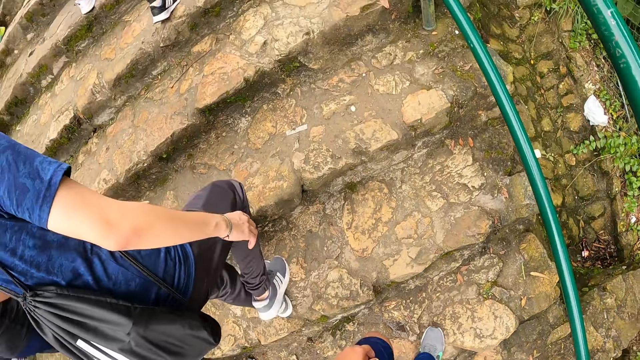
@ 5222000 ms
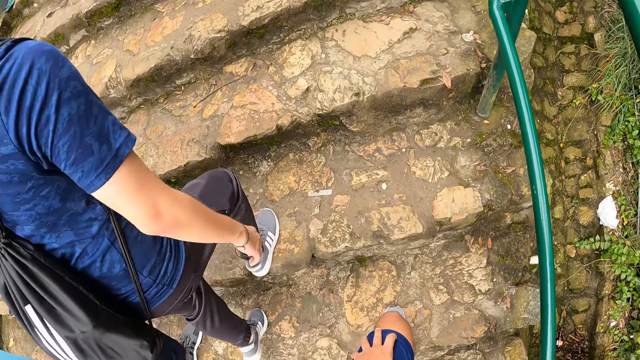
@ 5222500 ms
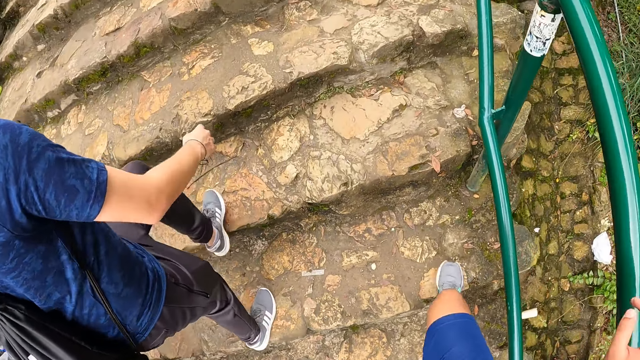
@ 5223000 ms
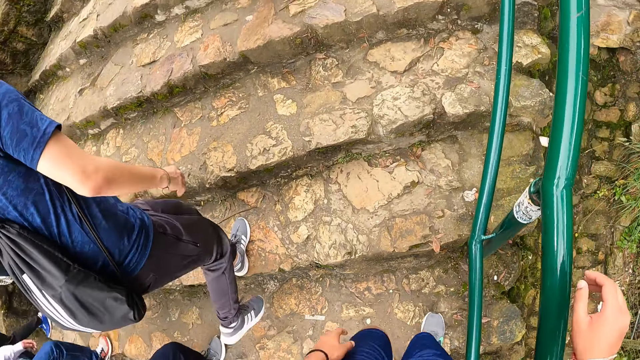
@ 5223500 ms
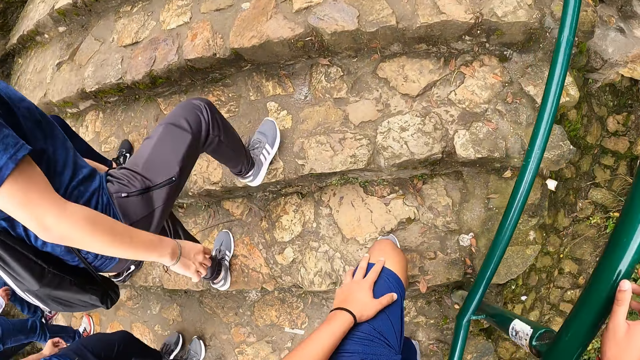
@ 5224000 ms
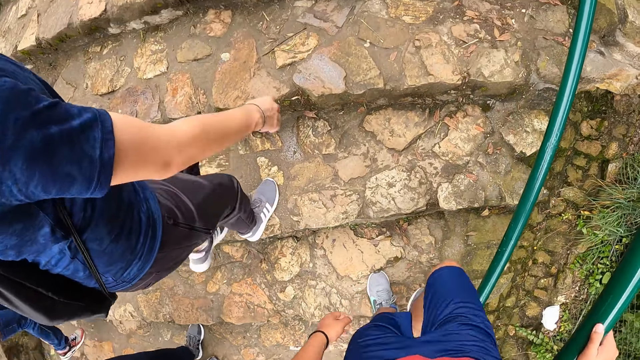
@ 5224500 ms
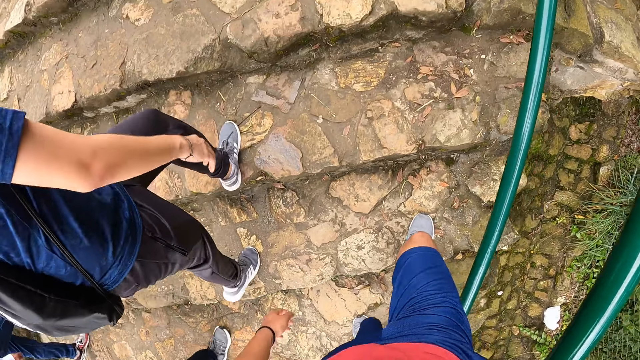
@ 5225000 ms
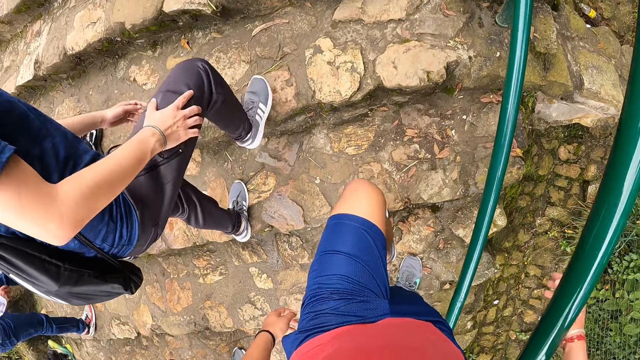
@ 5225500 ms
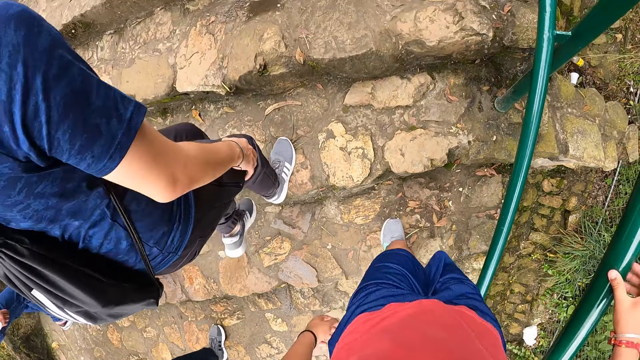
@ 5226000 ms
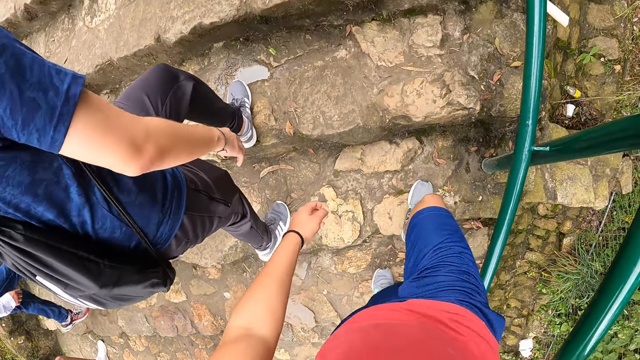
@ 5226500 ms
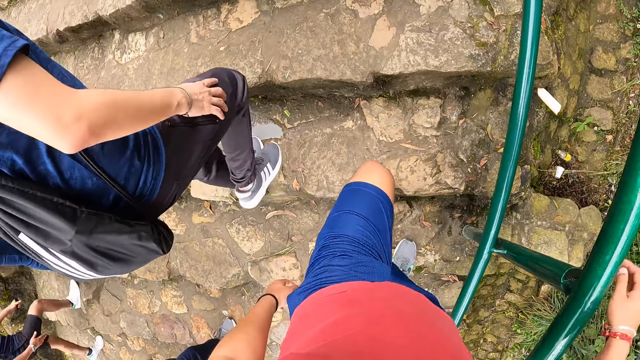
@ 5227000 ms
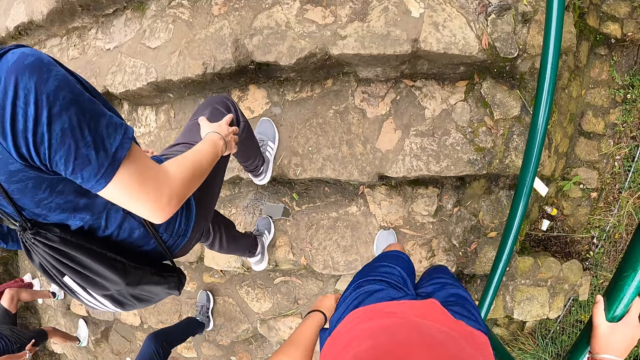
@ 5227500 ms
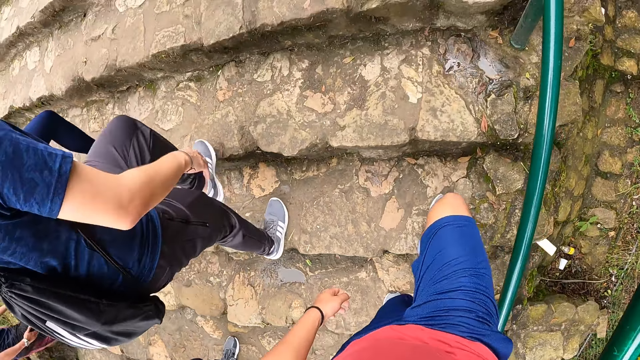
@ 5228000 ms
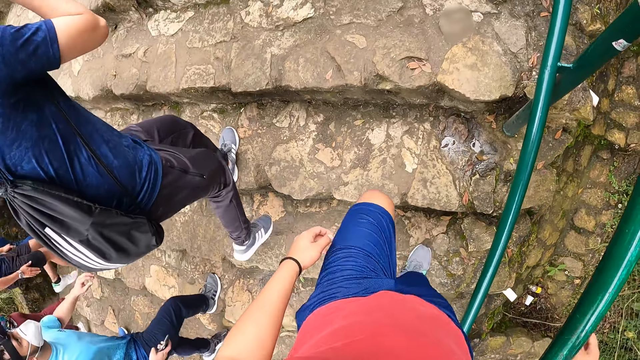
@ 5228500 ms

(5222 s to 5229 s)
The camera wearer holds the rail with his right hand.

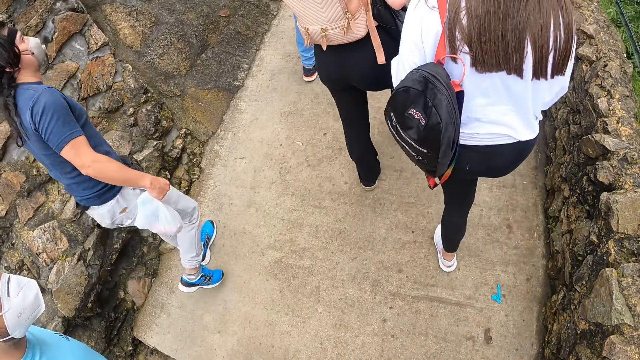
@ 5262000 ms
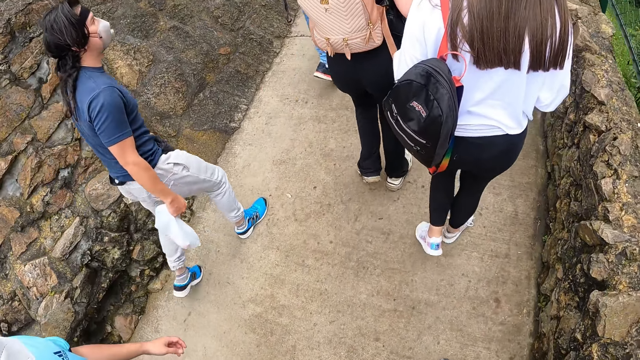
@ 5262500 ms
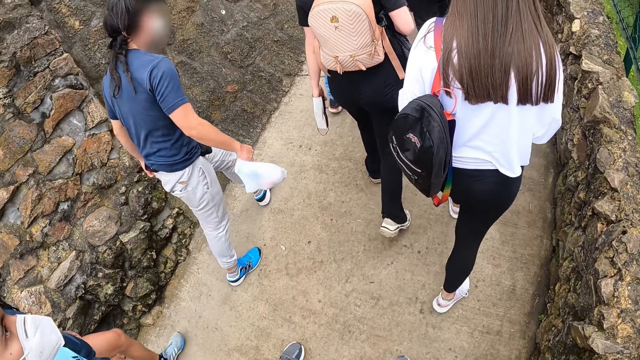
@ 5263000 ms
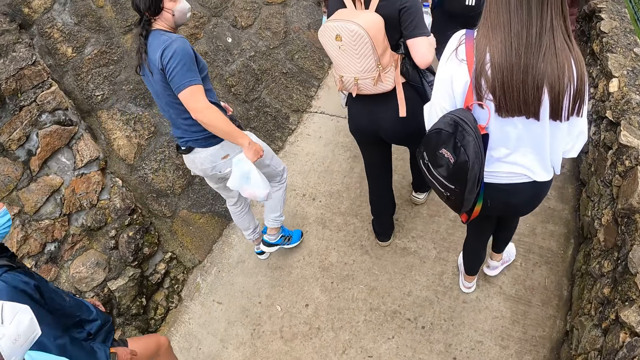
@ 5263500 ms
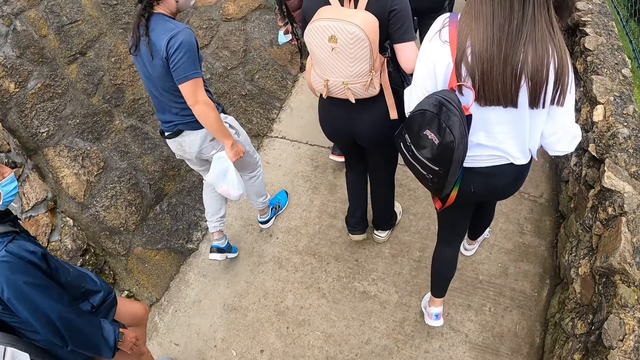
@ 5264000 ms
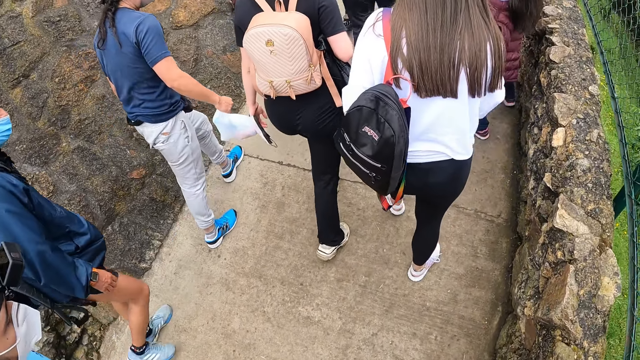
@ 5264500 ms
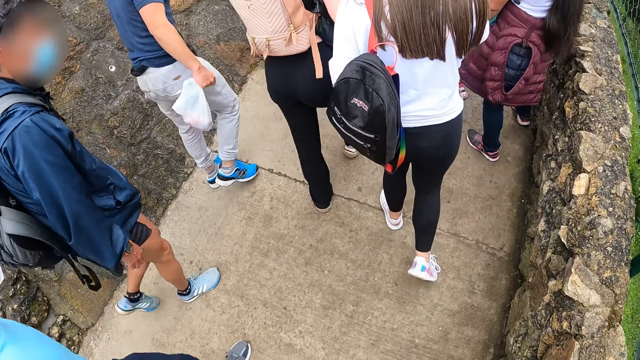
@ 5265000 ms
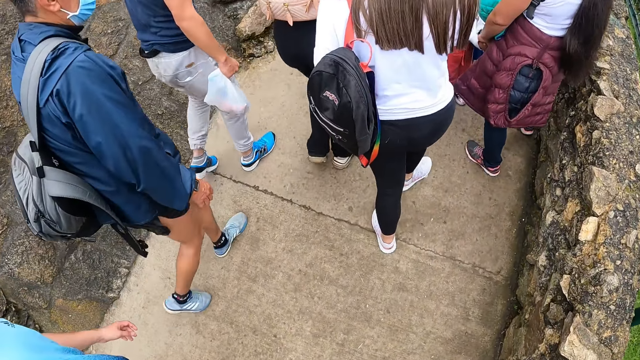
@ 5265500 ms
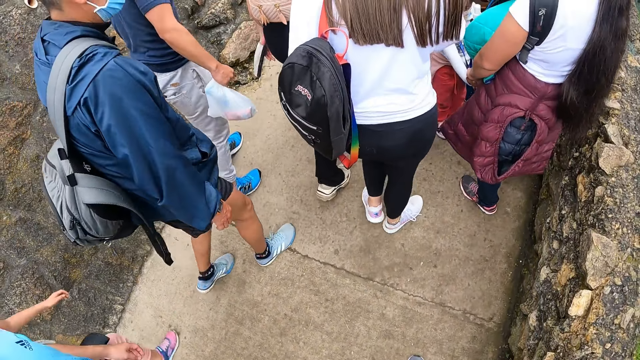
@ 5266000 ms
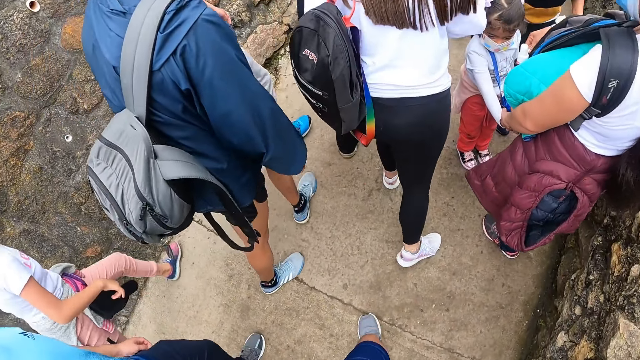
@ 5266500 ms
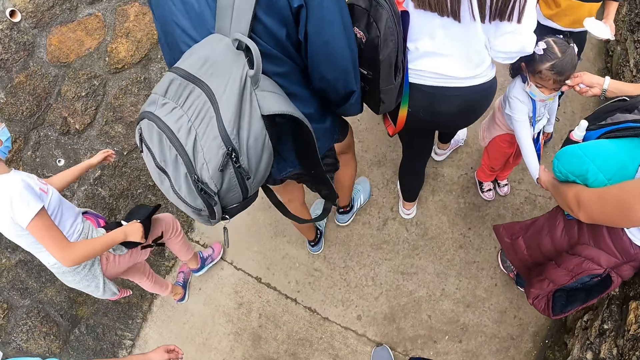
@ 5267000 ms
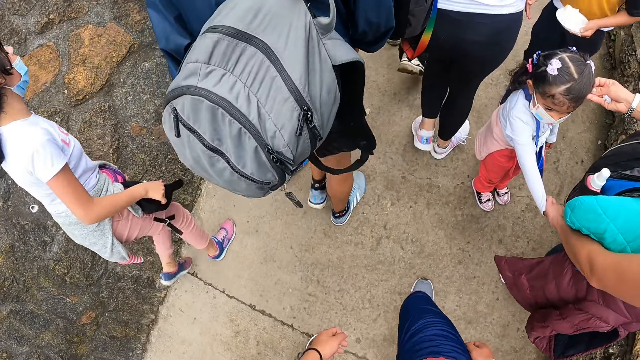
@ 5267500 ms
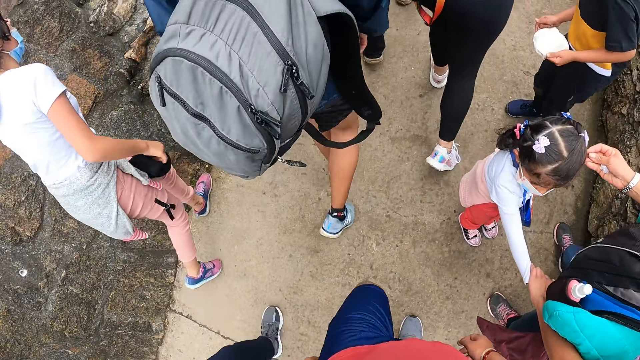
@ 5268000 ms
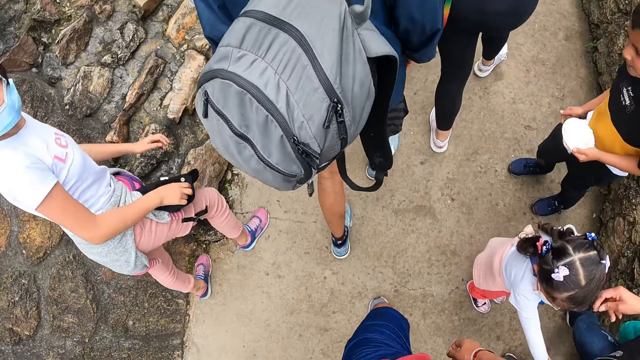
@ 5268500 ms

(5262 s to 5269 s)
The camera wearer walks on the pavement.

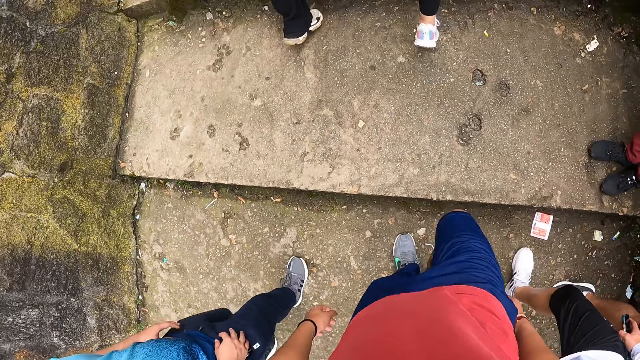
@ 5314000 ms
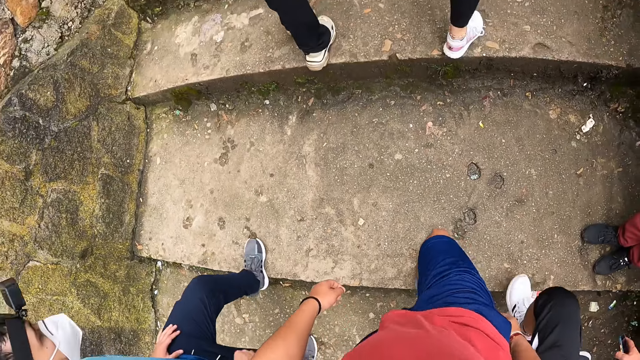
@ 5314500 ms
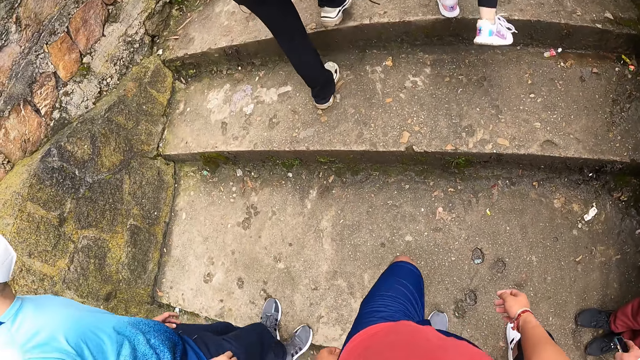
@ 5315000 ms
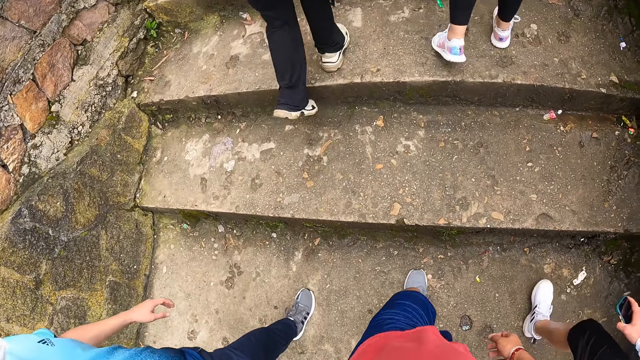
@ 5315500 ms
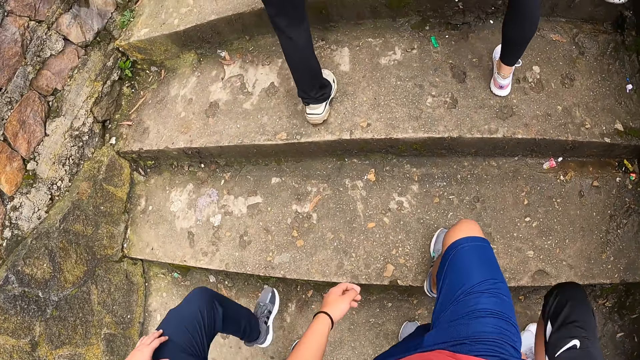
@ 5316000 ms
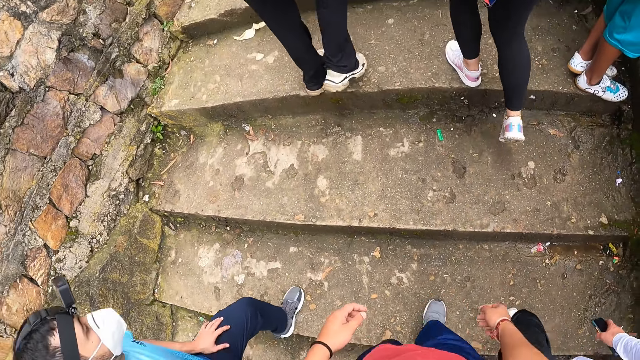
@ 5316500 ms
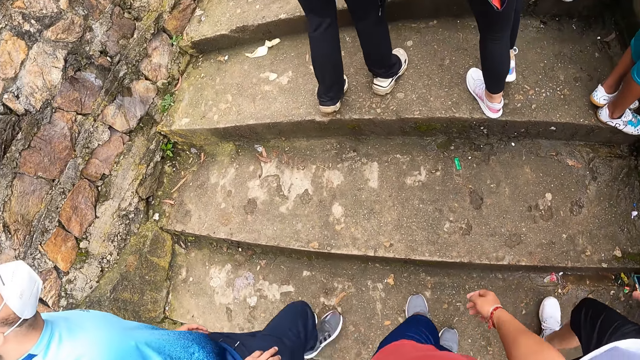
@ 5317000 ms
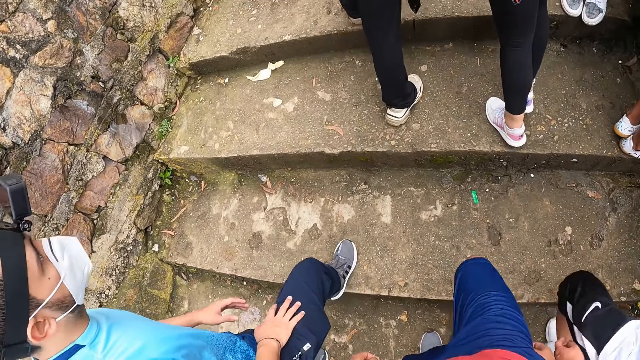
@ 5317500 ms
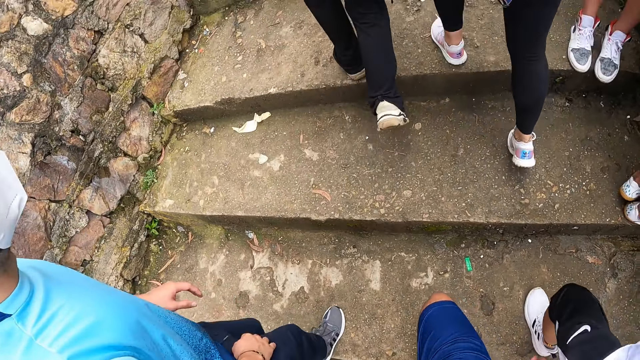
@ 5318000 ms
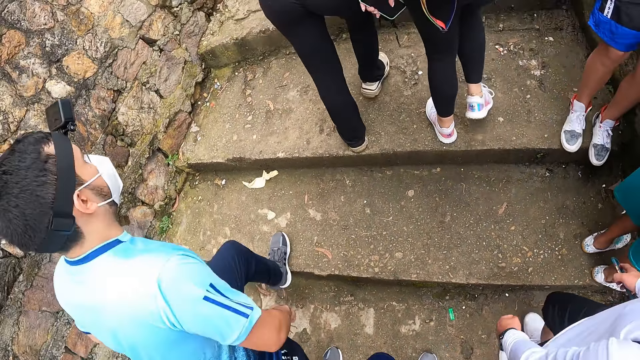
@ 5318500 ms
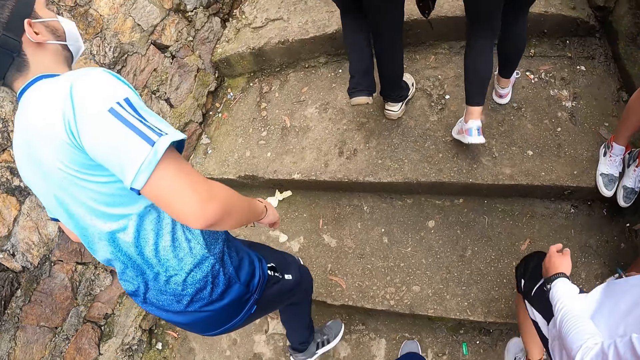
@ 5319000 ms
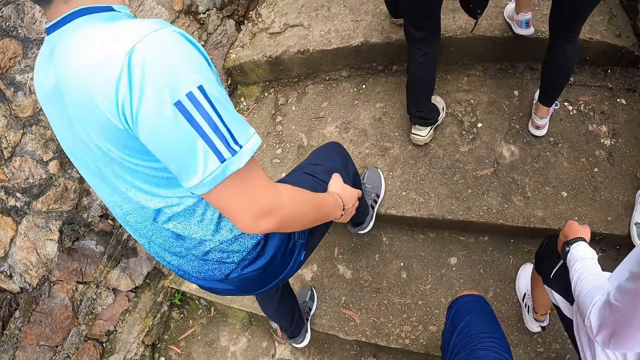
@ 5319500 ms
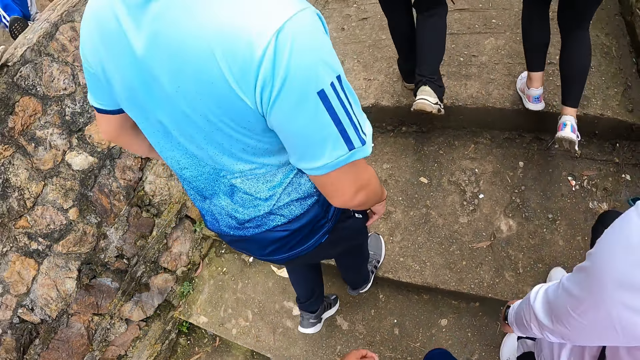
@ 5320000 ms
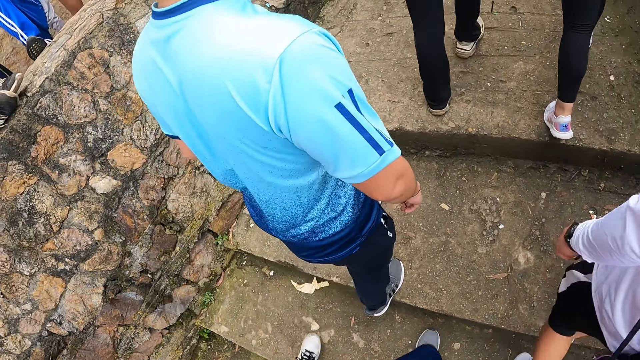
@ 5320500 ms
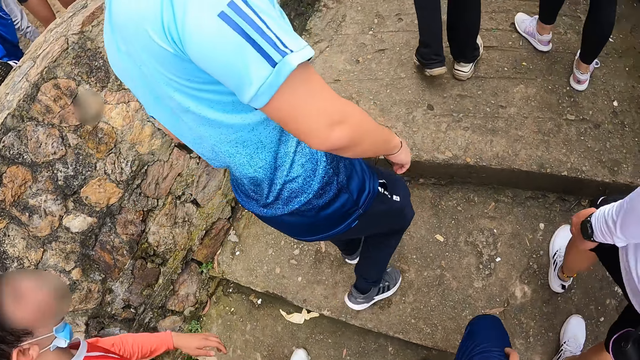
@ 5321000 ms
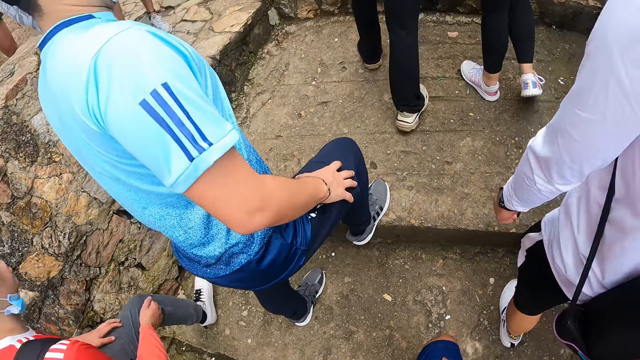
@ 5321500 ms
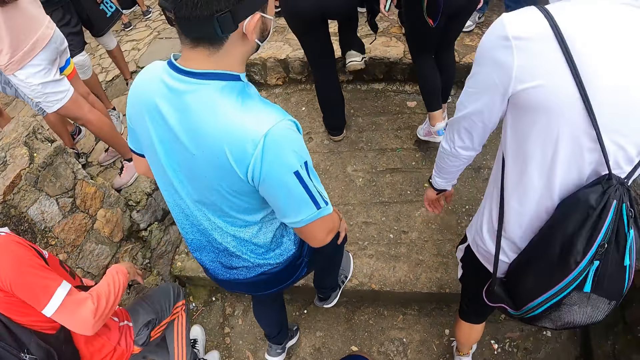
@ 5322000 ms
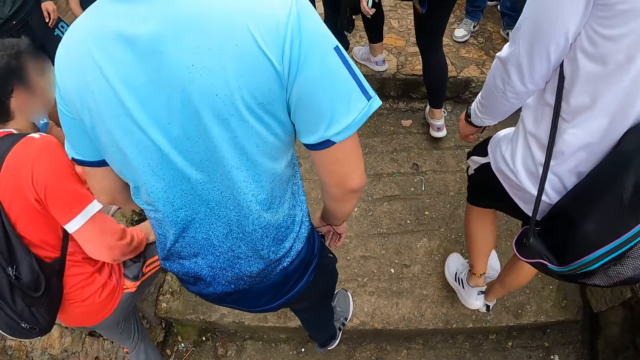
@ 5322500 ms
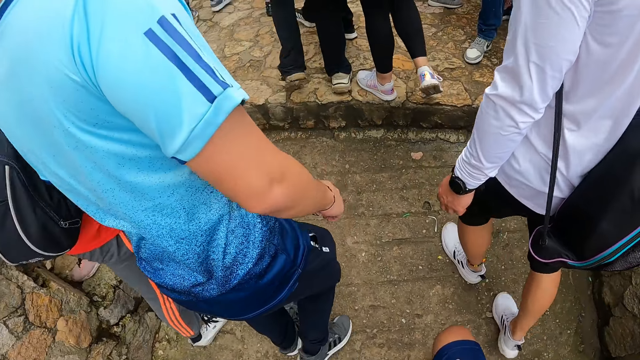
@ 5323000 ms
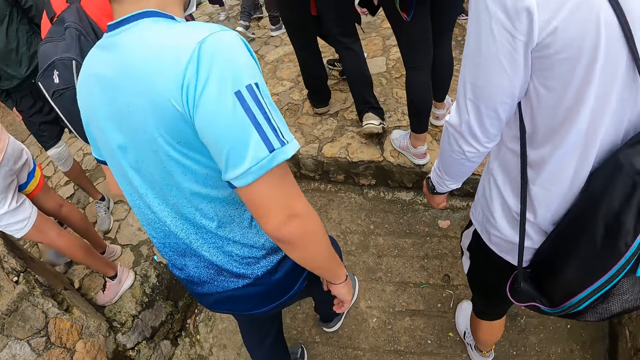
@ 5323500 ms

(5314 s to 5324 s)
The camera wearer walks up the staircase.
